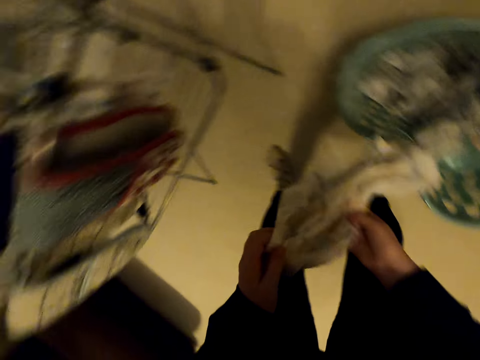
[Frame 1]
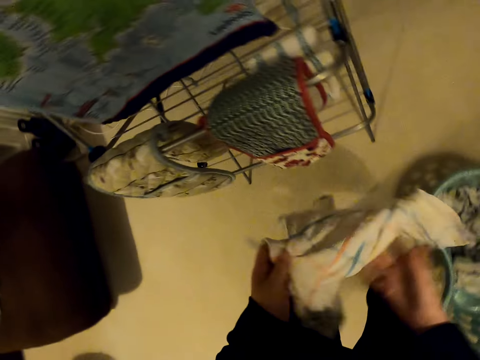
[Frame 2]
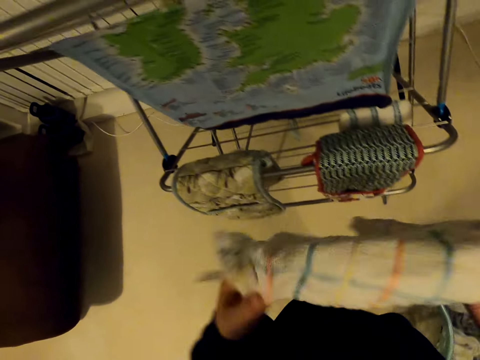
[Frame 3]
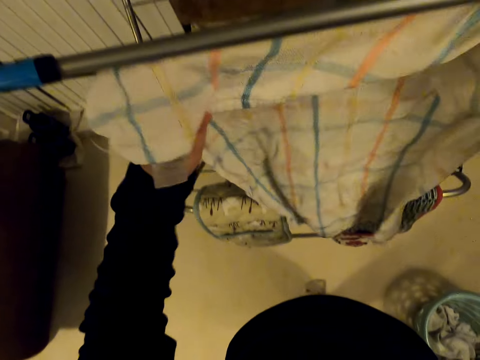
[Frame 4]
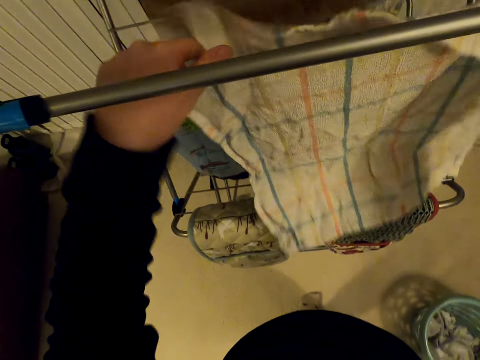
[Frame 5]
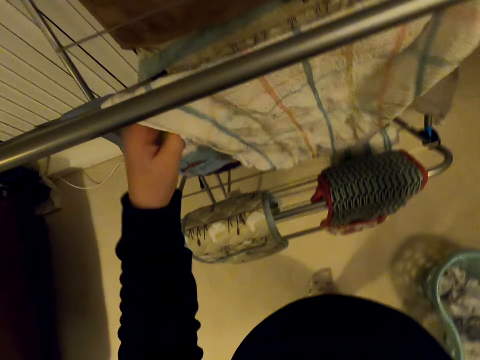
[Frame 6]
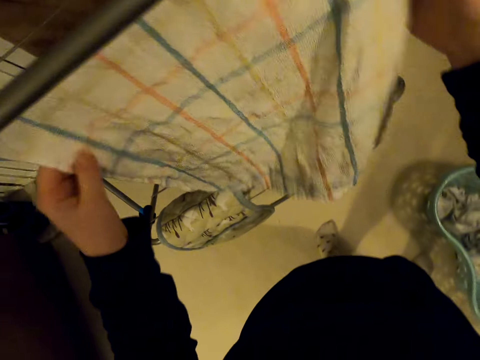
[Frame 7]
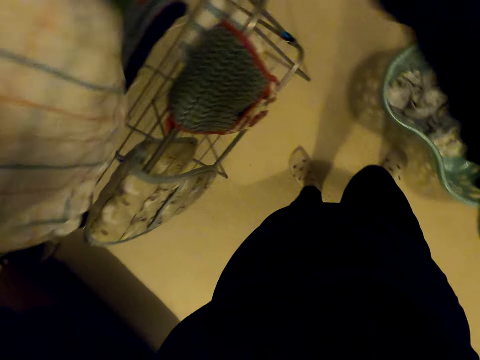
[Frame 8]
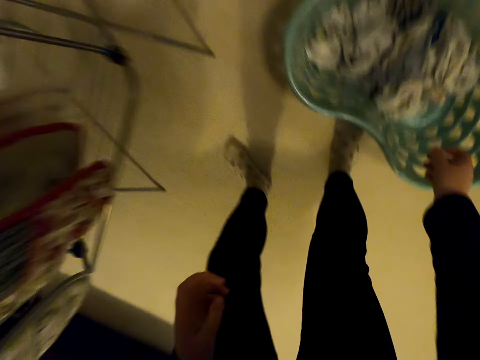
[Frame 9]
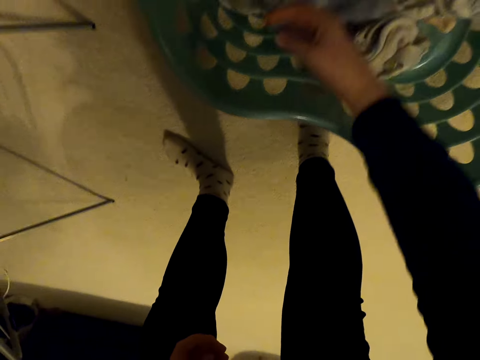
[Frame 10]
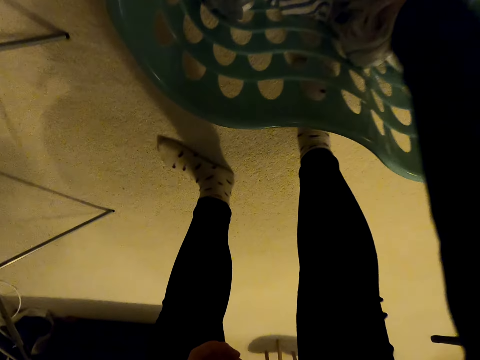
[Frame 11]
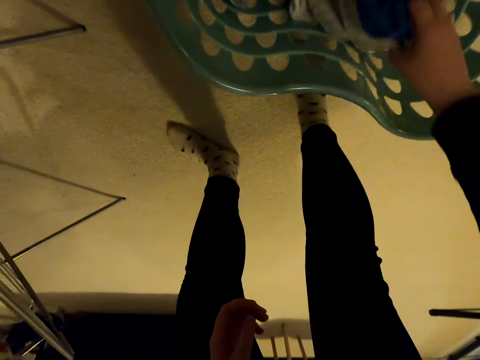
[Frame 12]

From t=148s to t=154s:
The camera wearer picks a towel. They unfold the cloth and hang the cloth on the cloth dryer. They take clothes in the laundry basket and move the clothes in the basket.

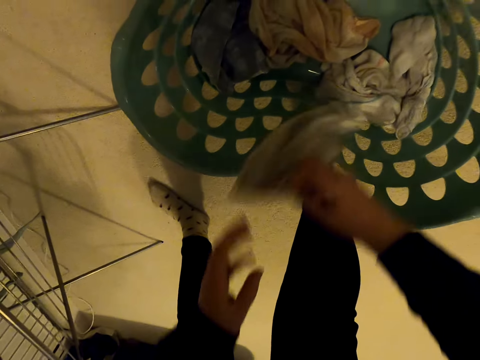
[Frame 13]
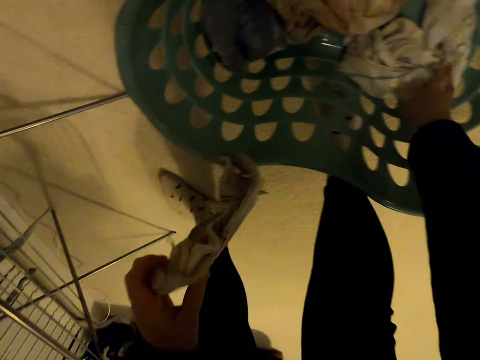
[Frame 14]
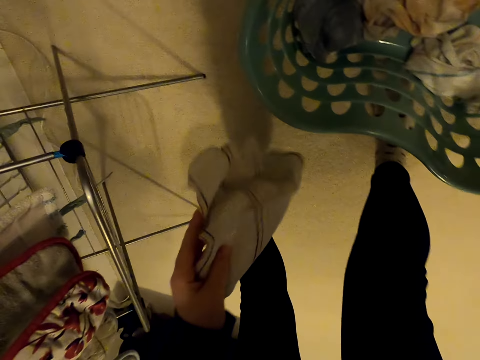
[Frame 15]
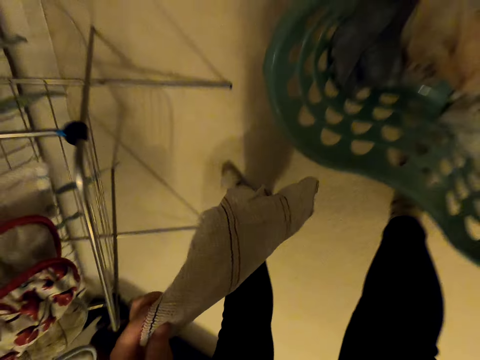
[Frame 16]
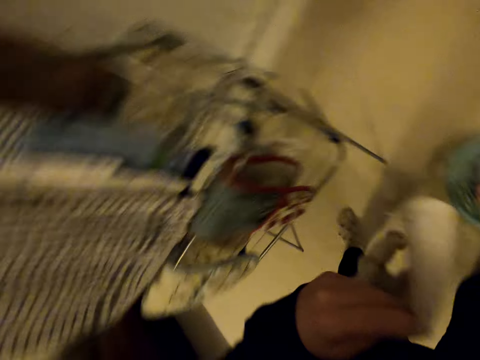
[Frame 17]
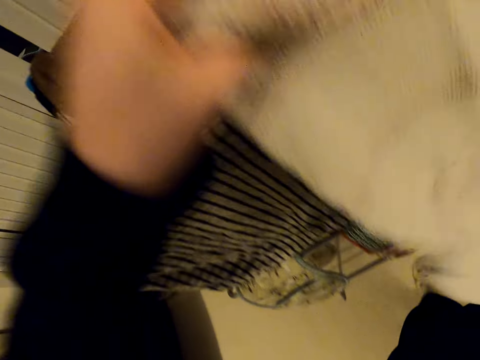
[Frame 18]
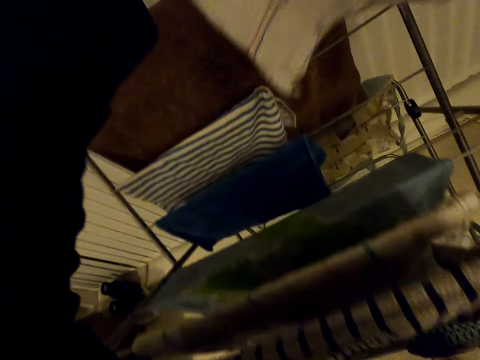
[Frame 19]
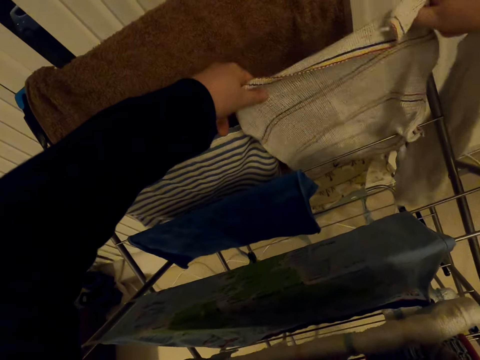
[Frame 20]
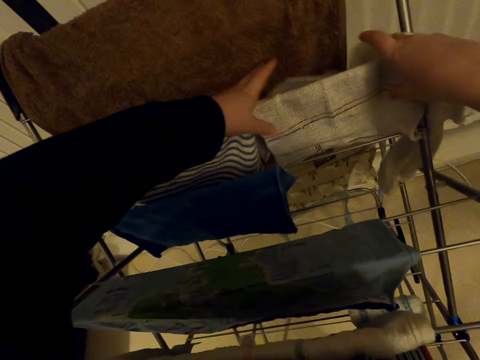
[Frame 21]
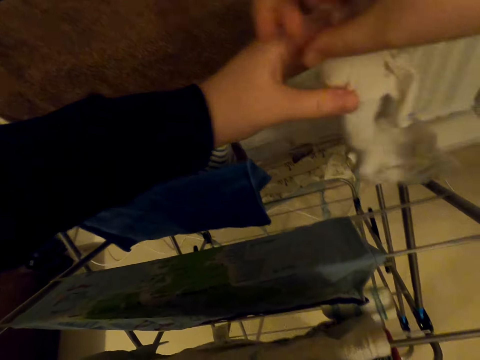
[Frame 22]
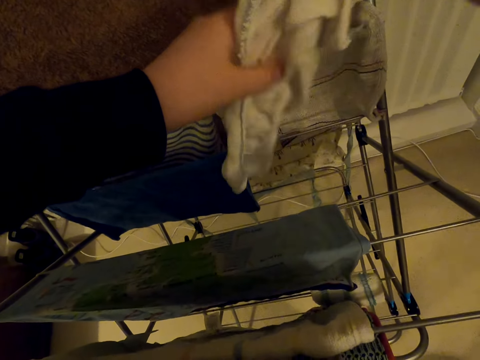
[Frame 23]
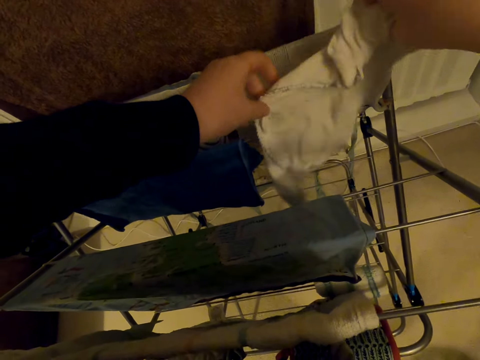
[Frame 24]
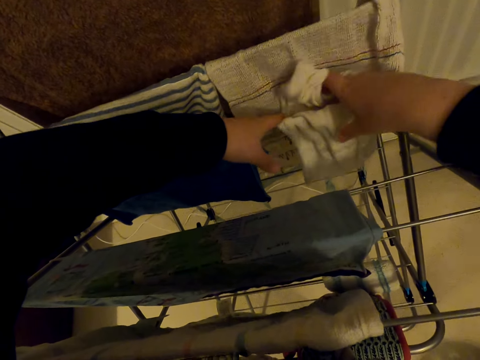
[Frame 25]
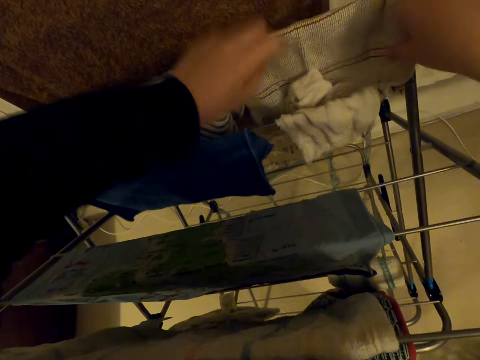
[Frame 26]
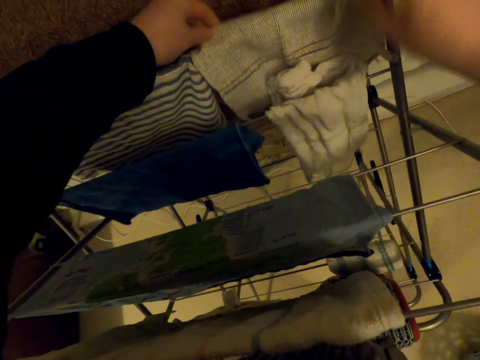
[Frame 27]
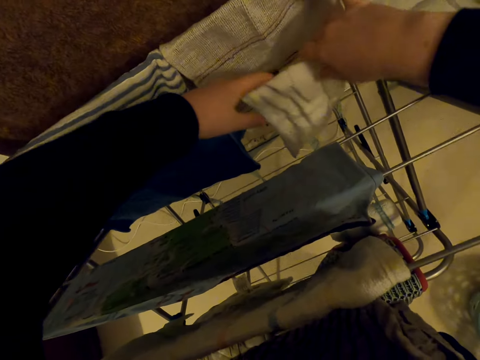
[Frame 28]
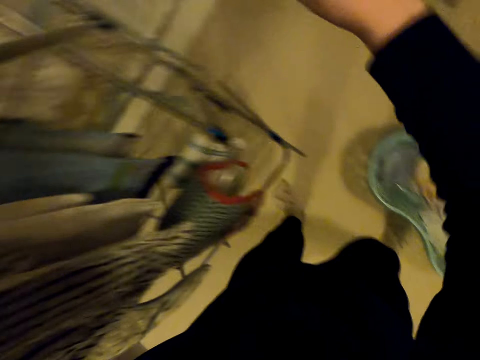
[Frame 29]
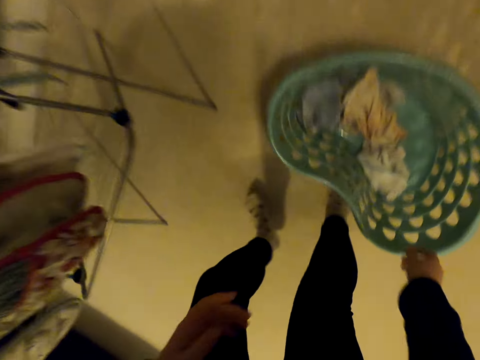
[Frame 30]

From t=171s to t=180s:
The camera wearer picks the towels. They hang the cloth on the cloth dryer. They hang the cloth on the cloth dryer again.

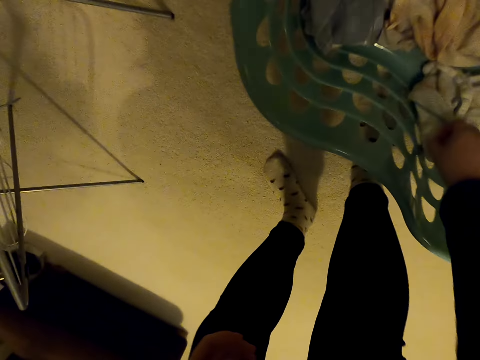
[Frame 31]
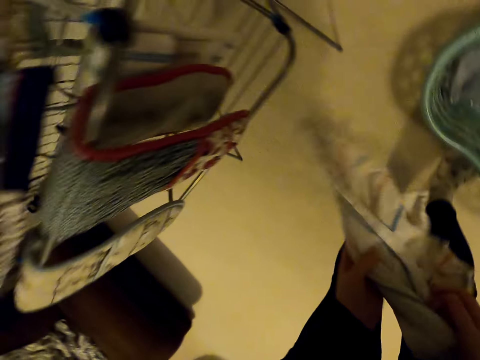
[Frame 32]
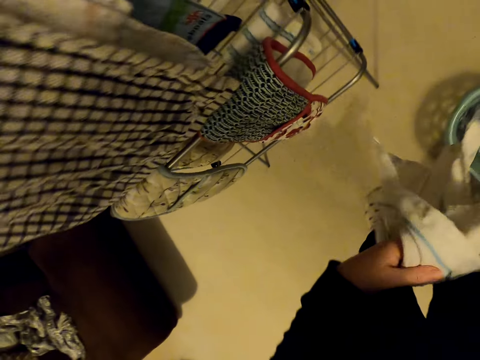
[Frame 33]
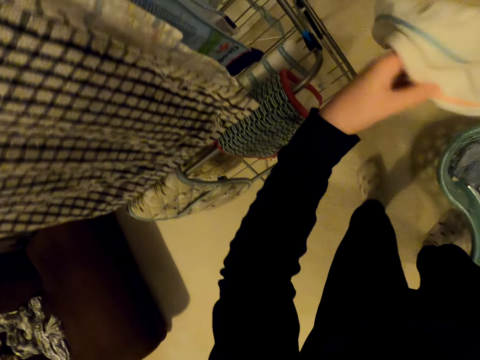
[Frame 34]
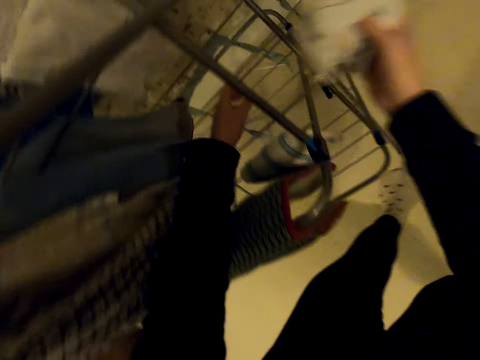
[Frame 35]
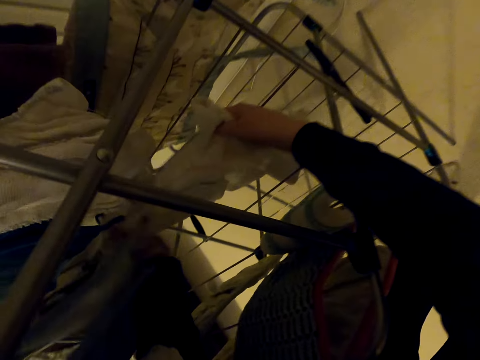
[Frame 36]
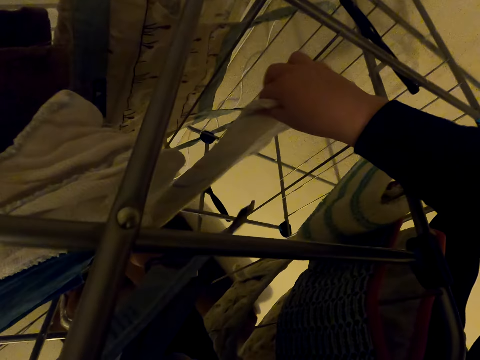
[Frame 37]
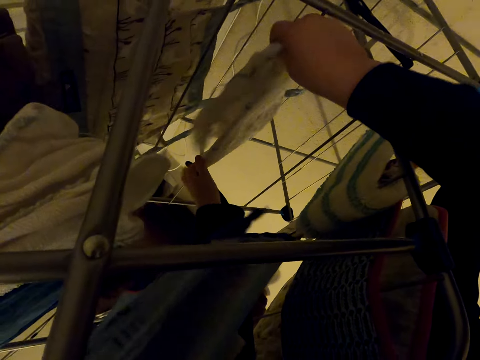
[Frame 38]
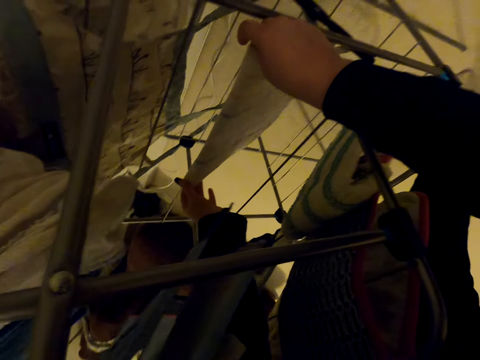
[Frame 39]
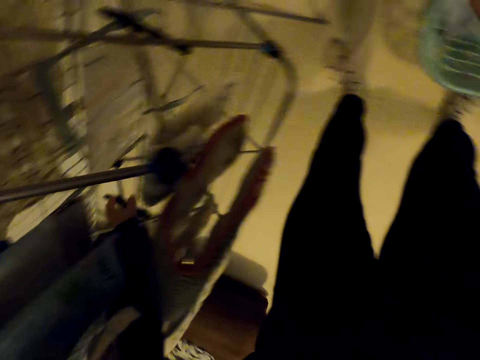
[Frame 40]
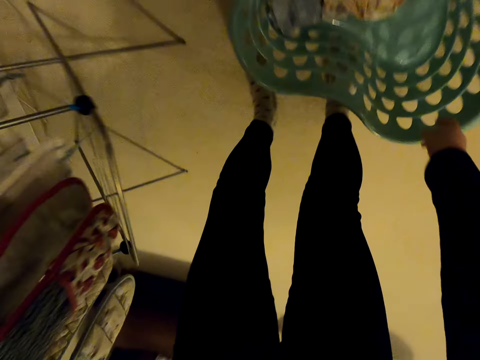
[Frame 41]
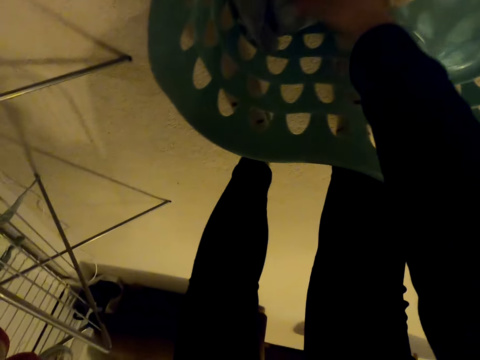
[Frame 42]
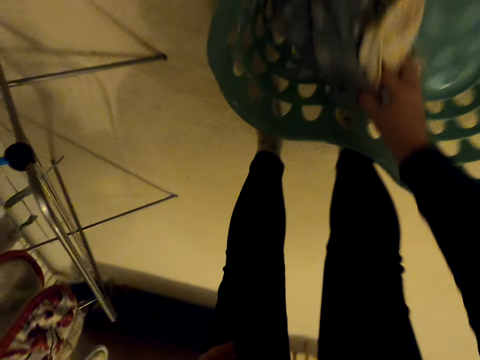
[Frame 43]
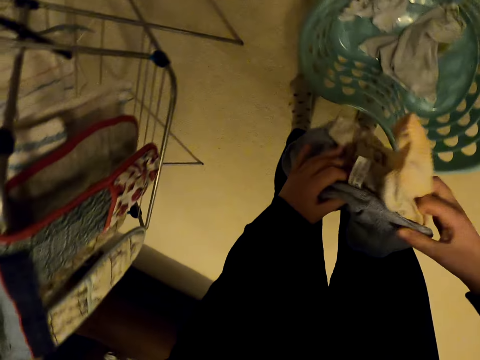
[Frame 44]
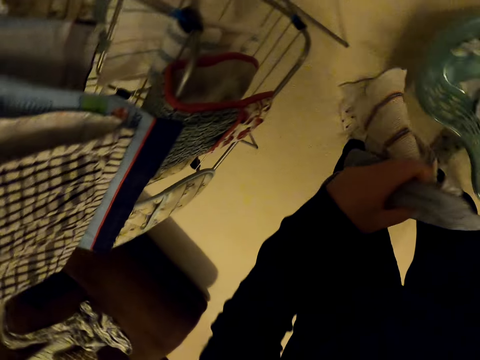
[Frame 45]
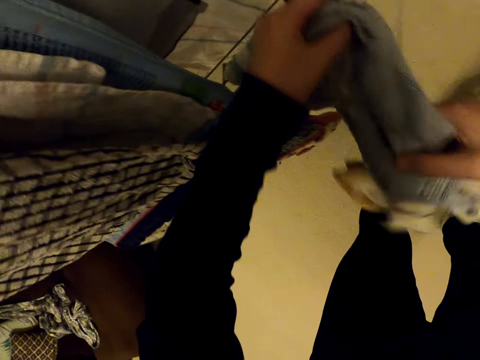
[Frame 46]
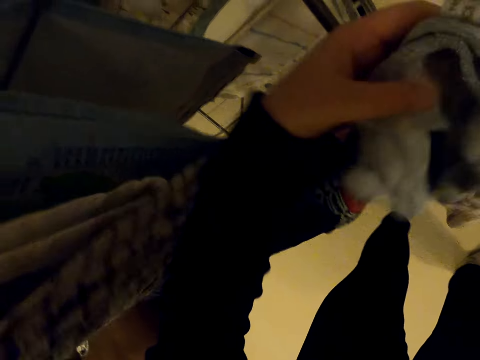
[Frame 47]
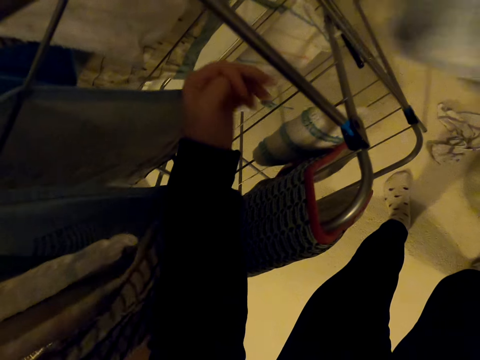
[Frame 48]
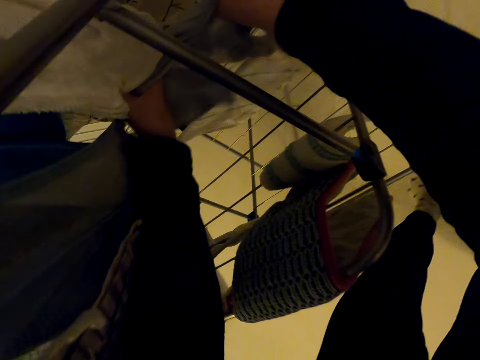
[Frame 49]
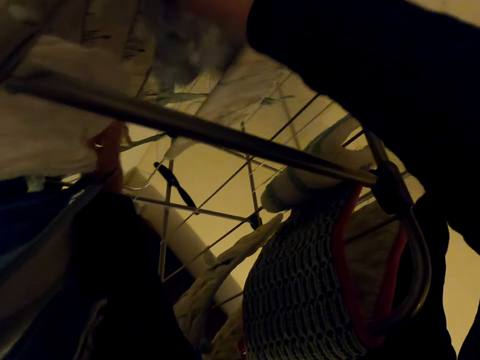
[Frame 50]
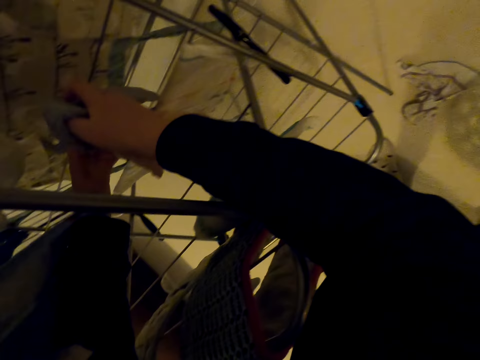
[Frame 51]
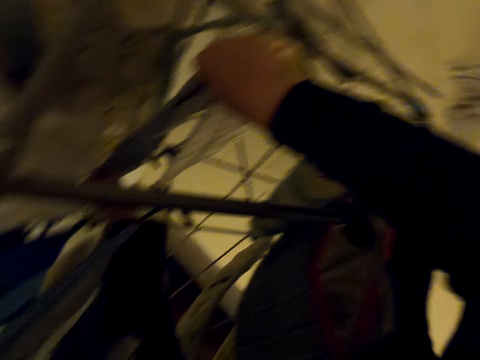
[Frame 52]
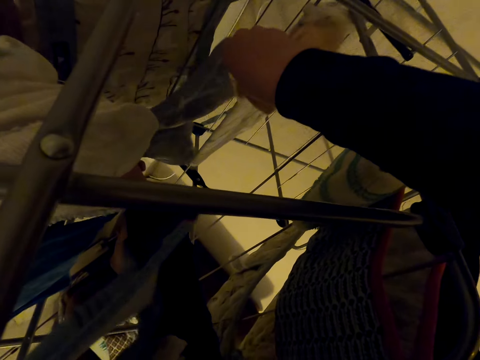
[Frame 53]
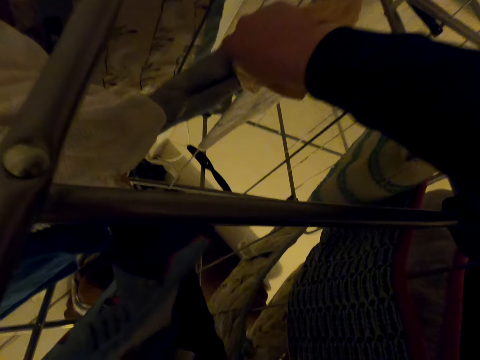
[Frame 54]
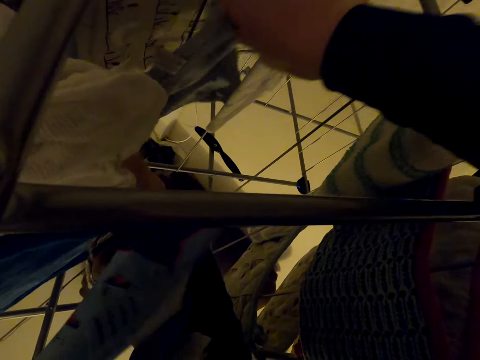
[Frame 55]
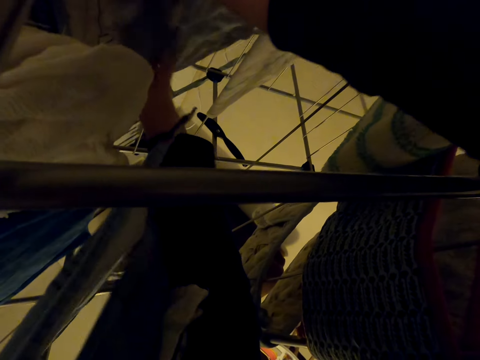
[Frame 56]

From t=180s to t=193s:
The camera wearer takes clothes or a towel in the laundry basket. They unfold the towel and hang the cloth on the cloth dryer. They take clothes in the laundry basket. They unfold the towels and hang the cloth on the cloth dryer.
